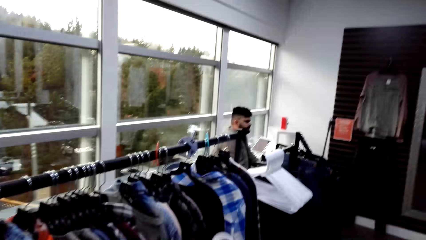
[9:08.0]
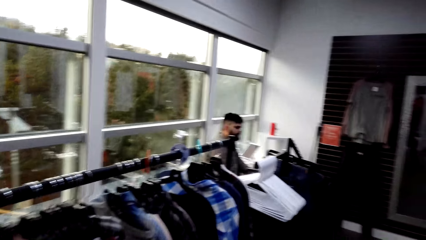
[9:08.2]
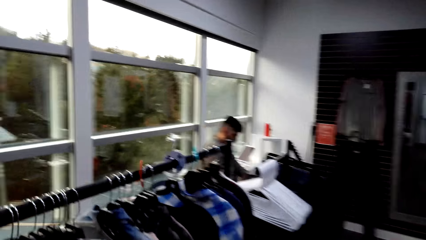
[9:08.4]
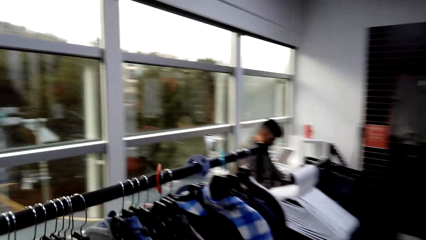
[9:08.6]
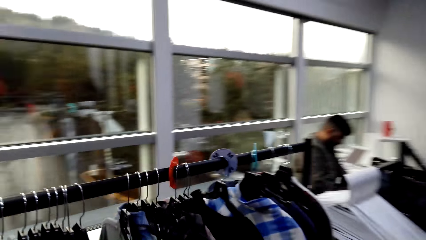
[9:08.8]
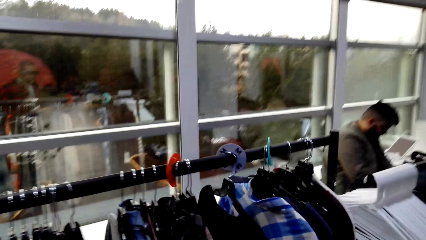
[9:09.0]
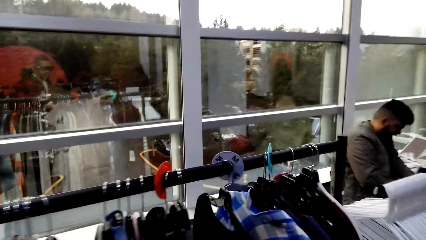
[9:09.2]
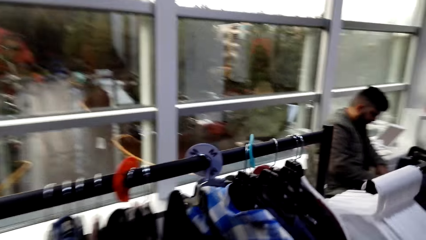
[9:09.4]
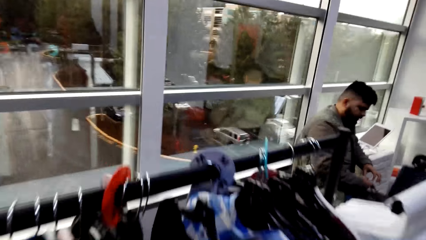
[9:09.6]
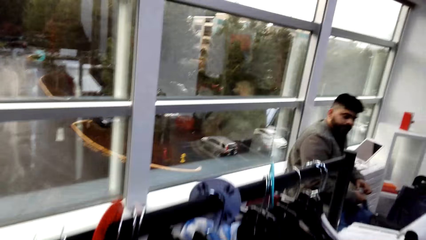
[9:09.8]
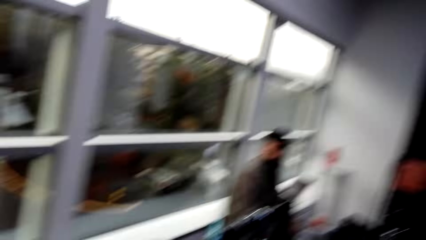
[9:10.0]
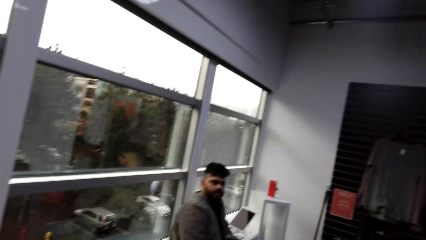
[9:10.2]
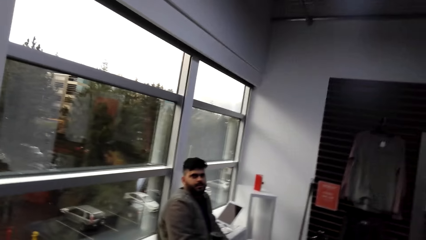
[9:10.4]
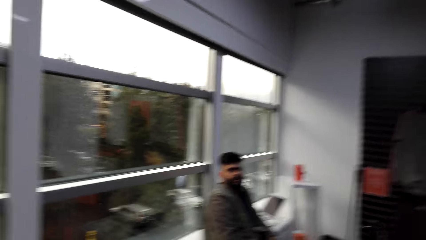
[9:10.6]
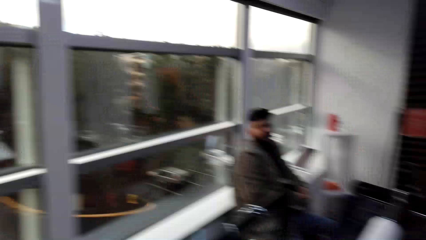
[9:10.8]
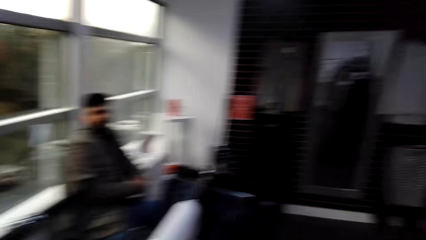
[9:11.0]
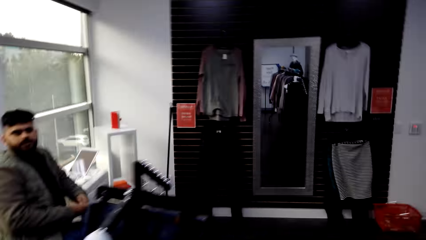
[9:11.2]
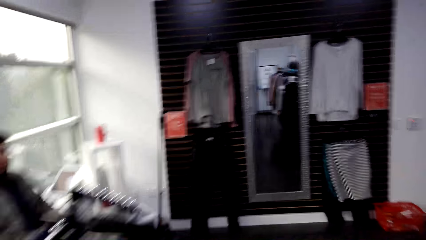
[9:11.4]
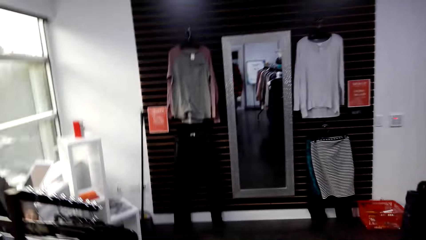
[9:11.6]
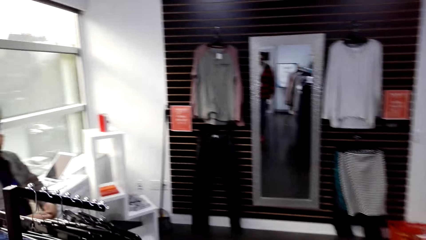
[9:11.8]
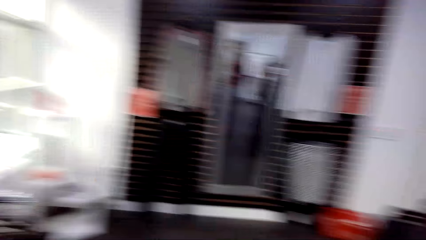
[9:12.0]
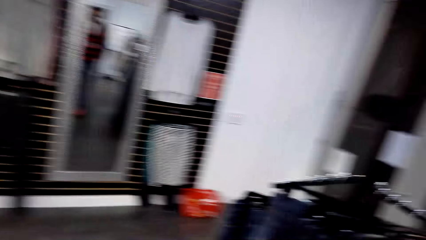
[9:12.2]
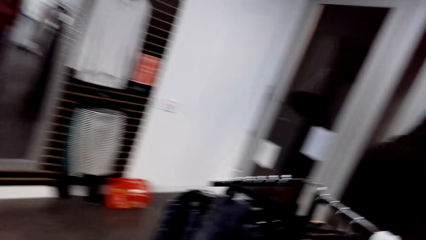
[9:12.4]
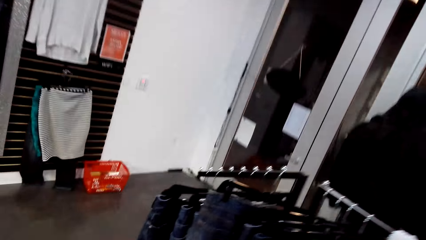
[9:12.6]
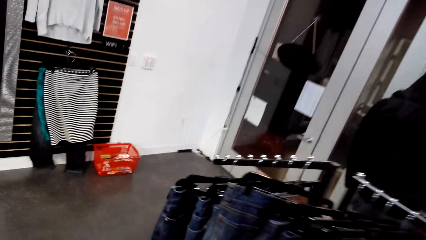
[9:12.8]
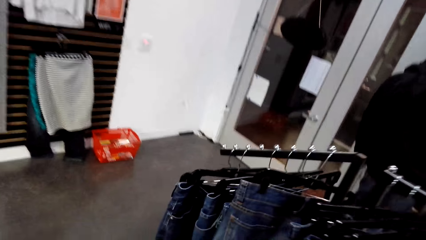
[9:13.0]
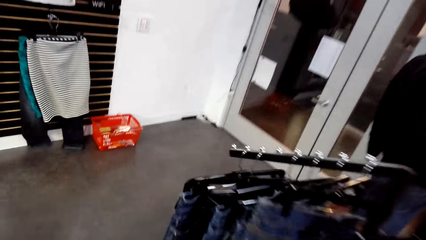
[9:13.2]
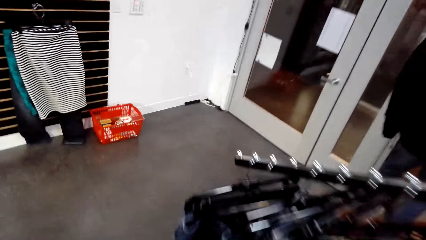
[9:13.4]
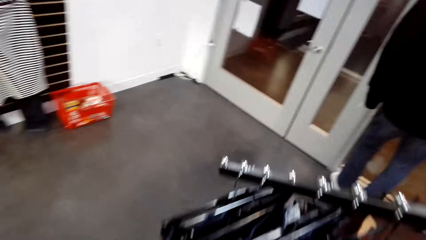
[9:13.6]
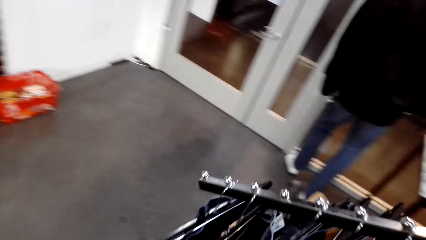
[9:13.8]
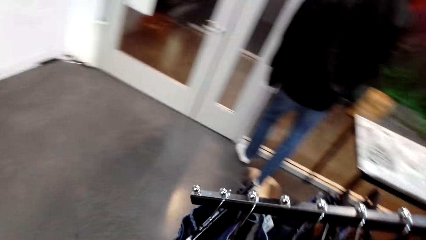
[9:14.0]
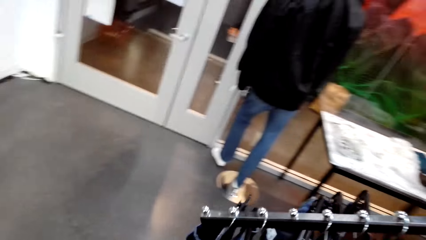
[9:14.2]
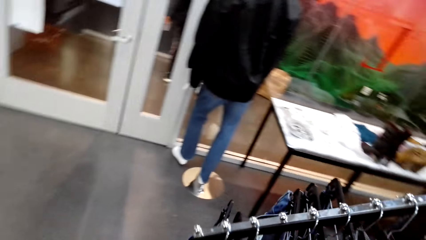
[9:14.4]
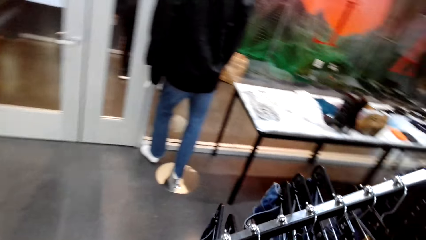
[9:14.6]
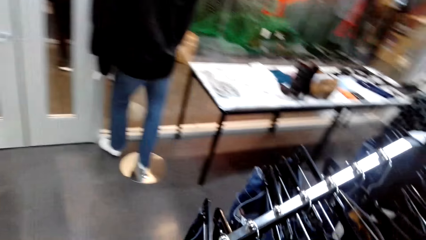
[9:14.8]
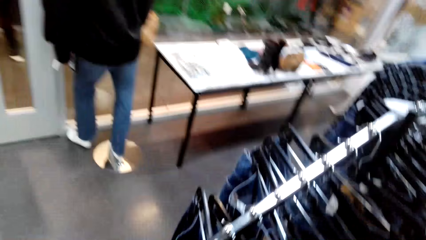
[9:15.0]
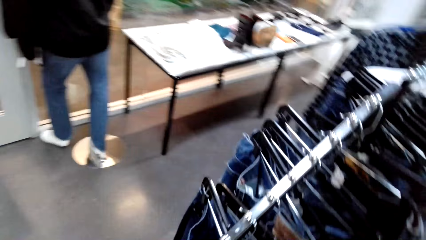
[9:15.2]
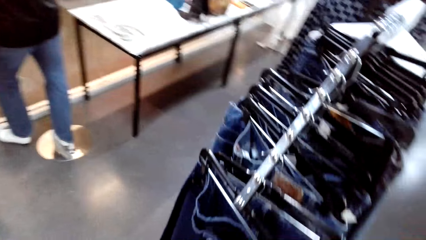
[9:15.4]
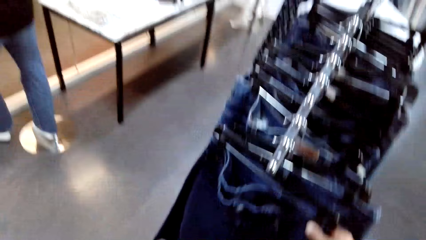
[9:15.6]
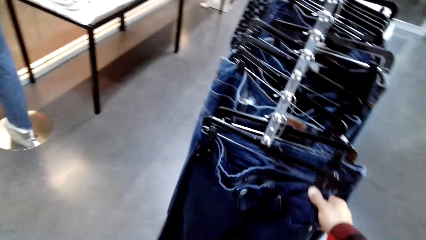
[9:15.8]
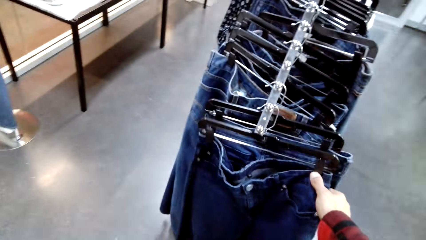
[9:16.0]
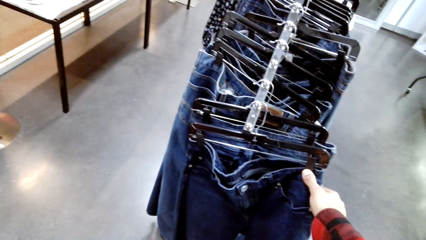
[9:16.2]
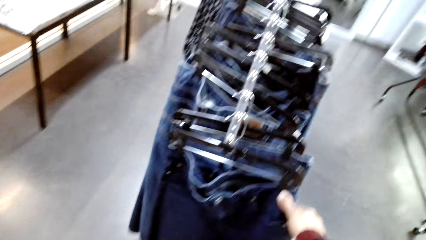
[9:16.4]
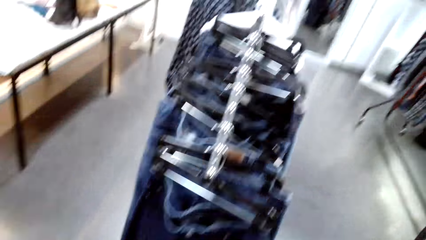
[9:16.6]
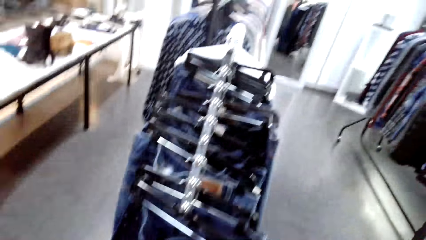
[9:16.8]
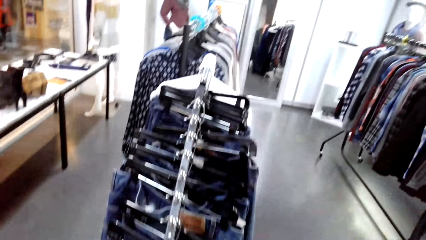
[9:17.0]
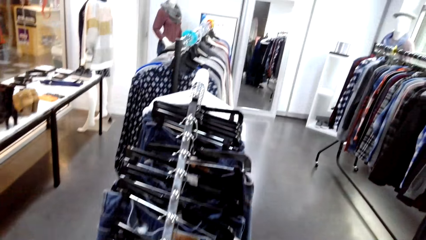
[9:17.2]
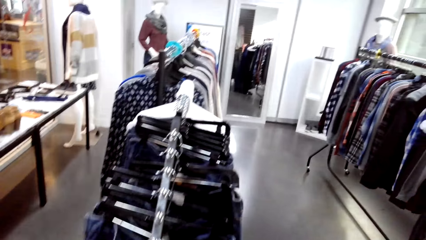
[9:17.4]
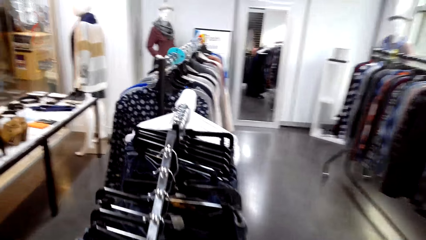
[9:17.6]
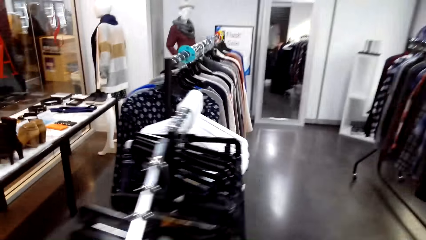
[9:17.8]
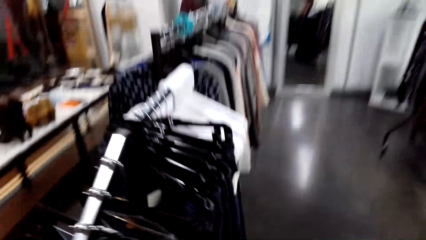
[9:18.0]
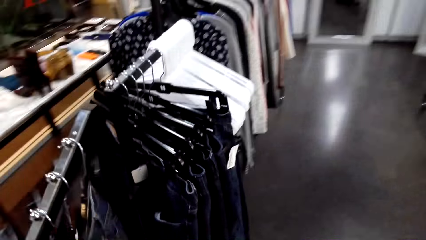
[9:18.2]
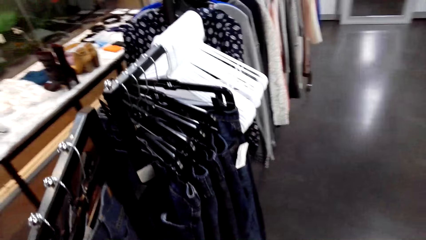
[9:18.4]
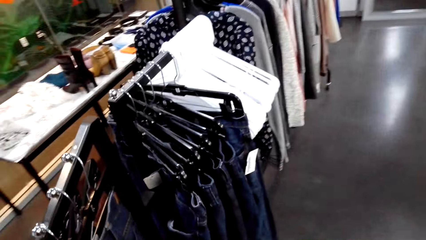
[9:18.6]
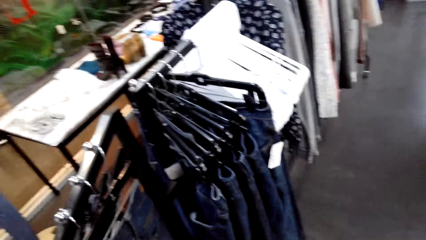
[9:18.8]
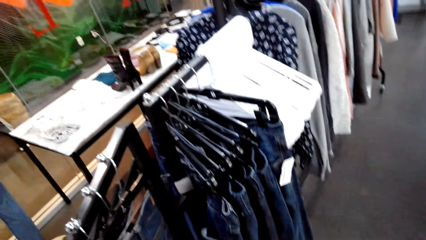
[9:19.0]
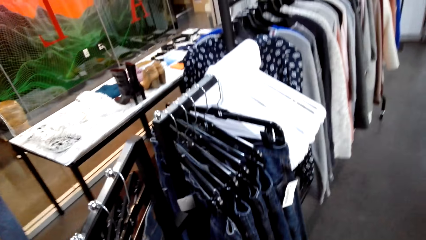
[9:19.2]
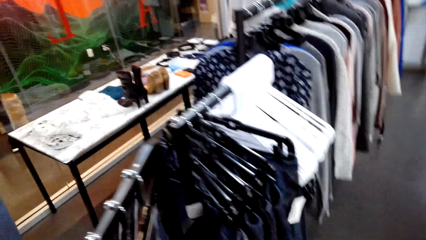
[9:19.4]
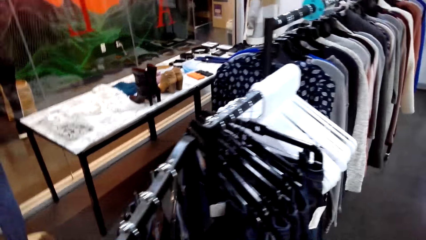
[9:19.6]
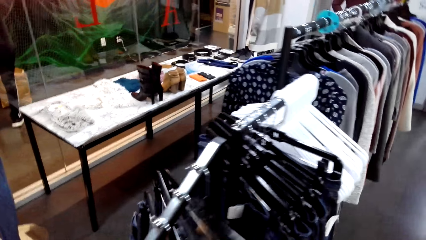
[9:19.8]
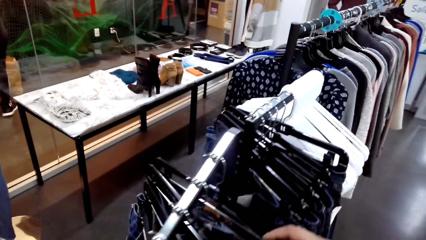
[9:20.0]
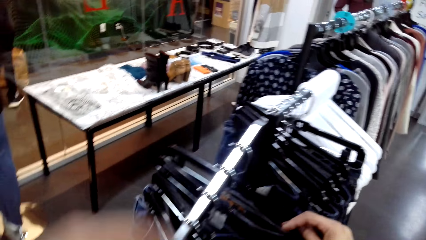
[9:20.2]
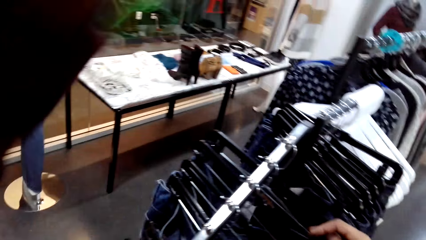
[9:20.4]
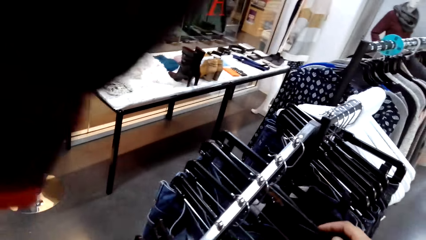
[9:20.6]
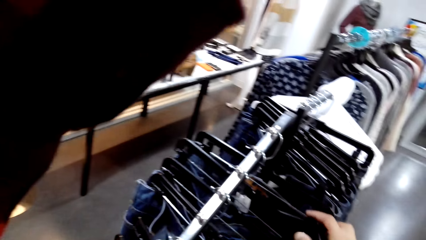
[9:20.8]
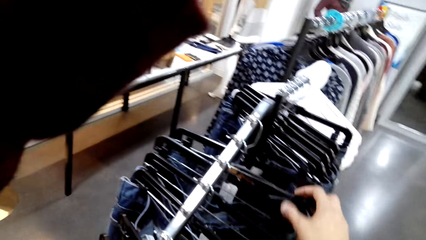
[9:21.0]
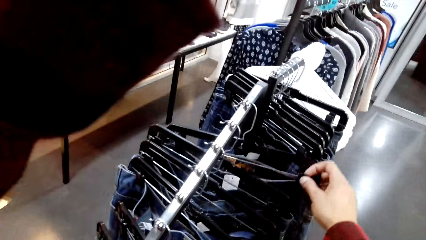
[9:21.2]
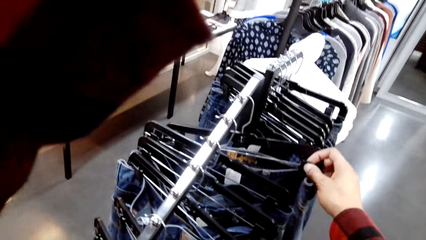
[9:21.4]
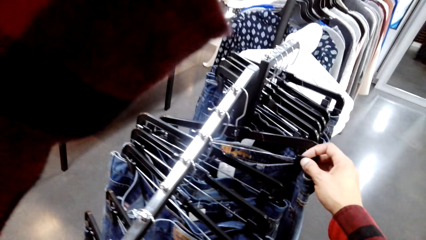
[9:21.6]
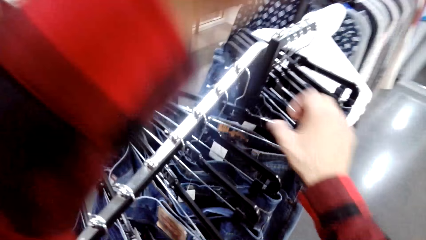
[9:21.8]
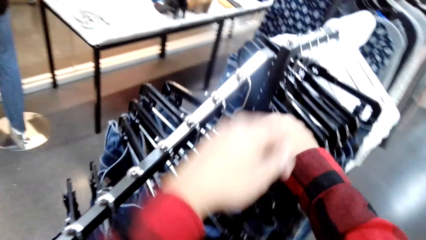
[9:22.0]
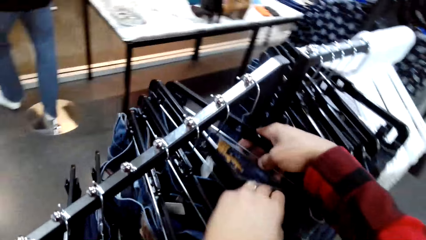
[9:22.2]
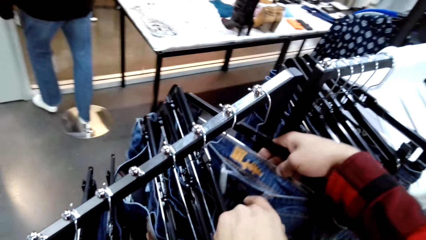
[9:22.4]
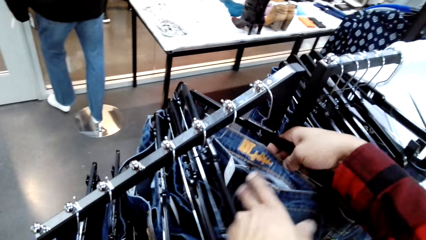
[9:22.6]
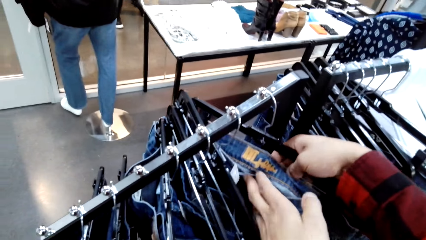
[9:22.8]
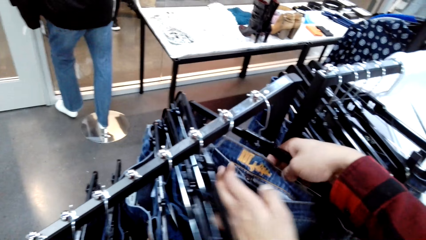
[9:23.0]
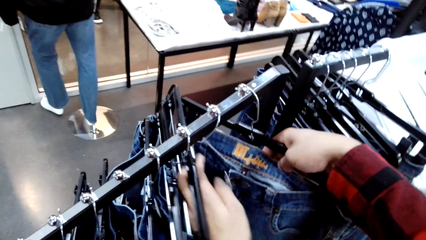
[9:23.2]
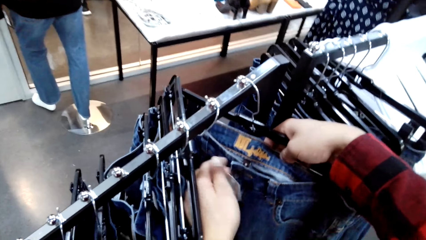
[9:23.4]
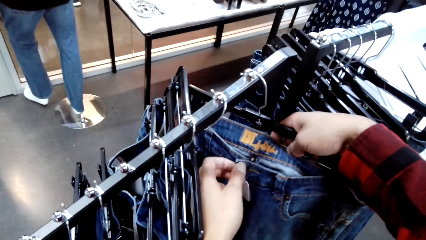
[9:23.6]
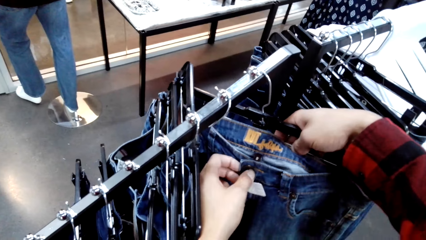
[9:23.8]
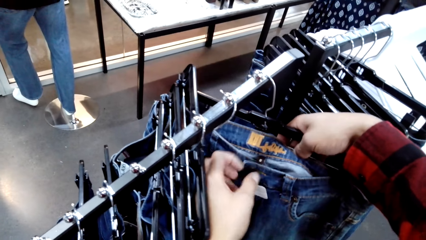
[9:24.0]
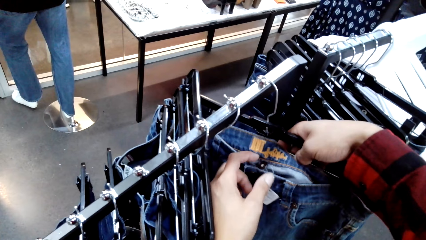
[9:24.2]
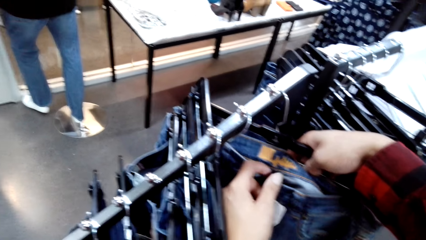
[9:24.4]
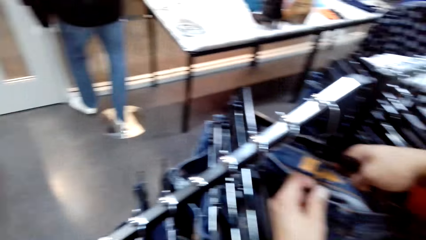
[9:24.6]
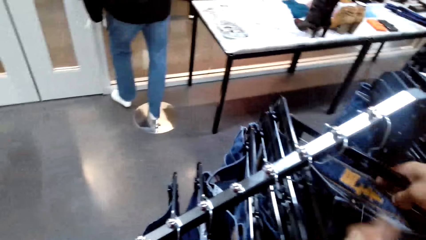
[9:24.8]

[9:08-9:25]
The camera wearer walks towards a man. The man talks to the camera wearer. The camera wearer walks to another rack. They talk to a woman. They talk to another man. They inspect the clothes on the rack. They touch jeans.
